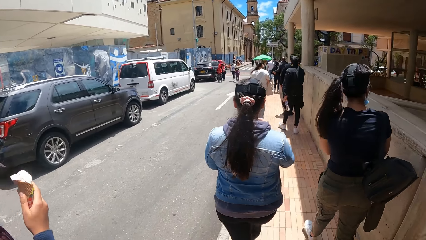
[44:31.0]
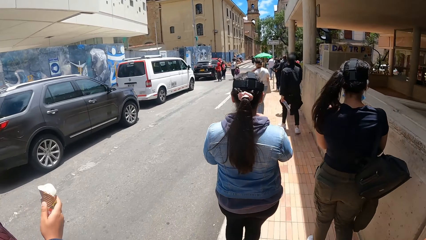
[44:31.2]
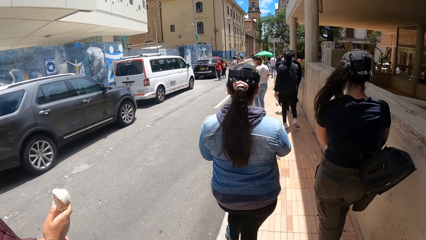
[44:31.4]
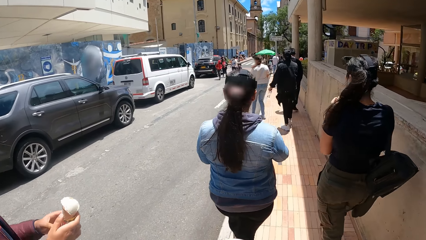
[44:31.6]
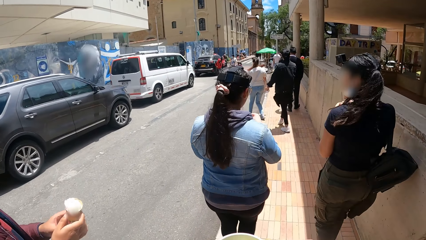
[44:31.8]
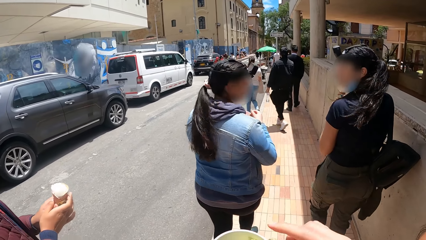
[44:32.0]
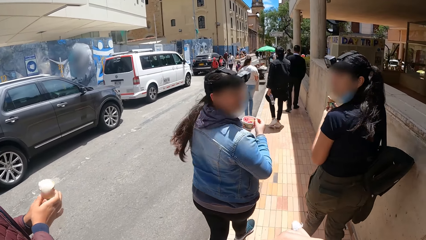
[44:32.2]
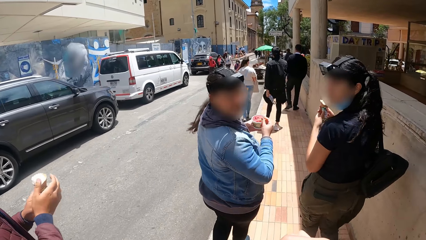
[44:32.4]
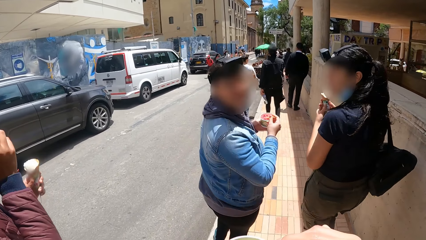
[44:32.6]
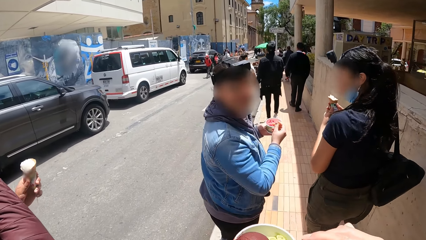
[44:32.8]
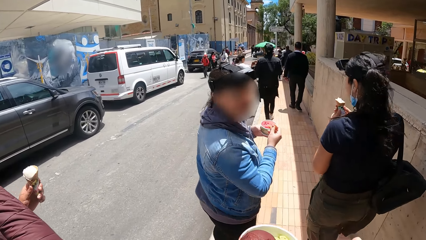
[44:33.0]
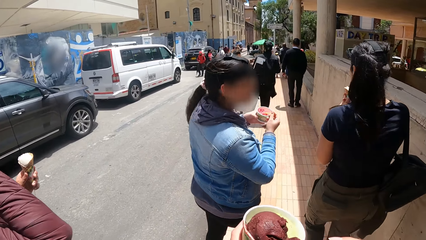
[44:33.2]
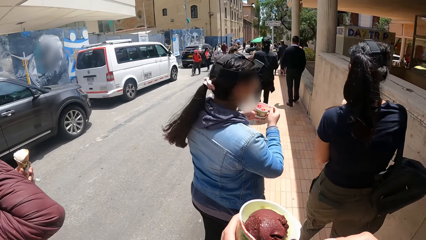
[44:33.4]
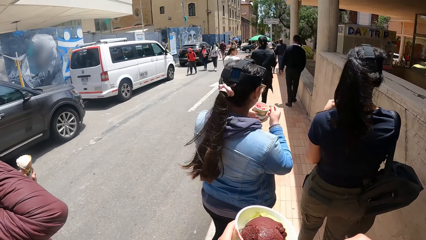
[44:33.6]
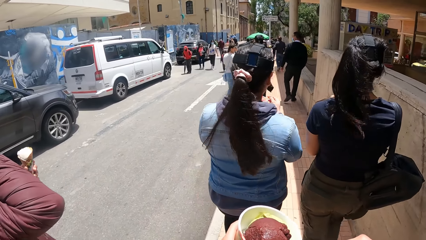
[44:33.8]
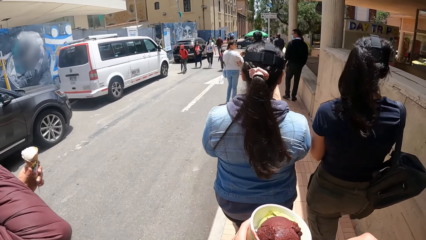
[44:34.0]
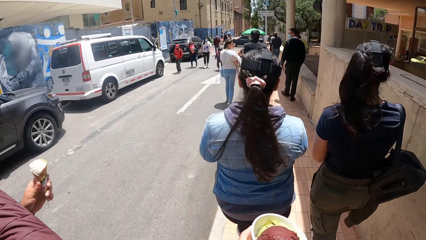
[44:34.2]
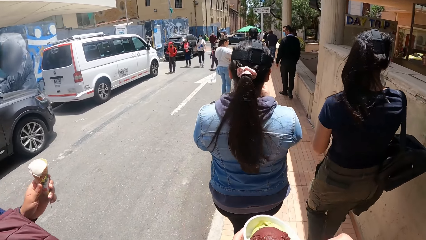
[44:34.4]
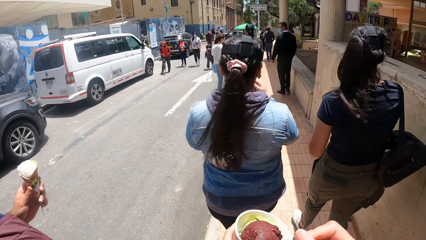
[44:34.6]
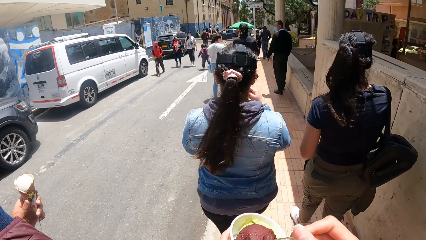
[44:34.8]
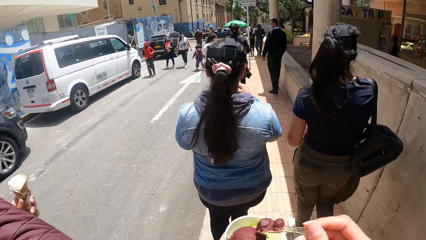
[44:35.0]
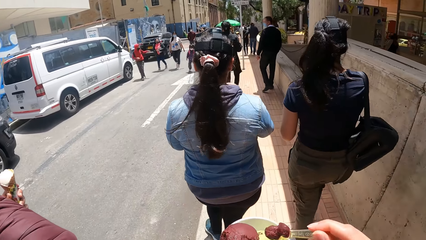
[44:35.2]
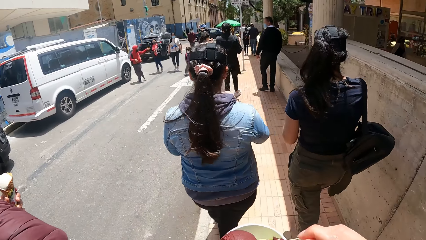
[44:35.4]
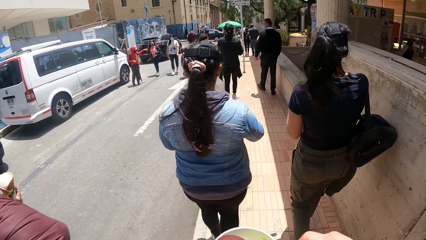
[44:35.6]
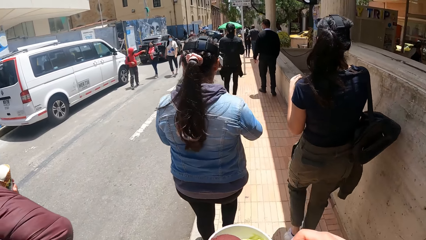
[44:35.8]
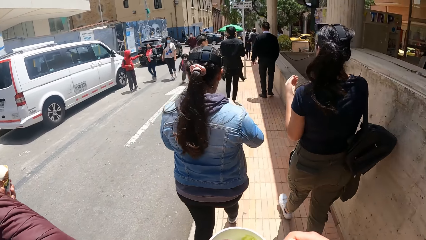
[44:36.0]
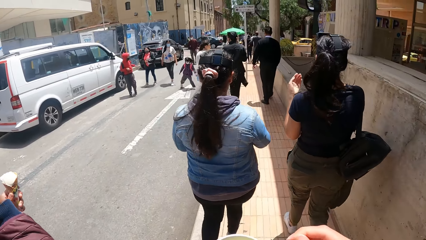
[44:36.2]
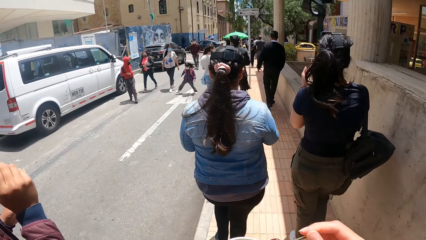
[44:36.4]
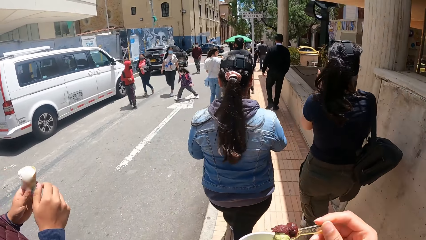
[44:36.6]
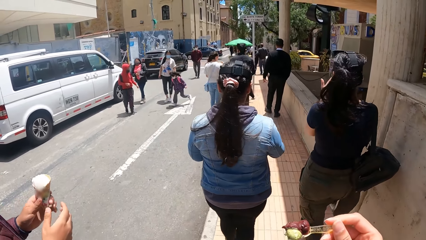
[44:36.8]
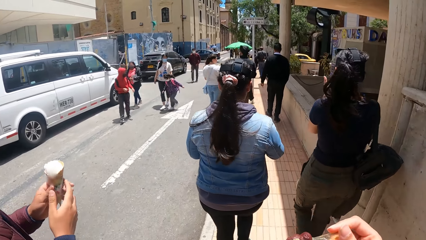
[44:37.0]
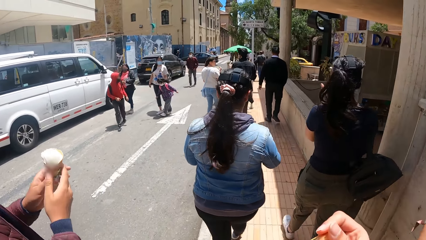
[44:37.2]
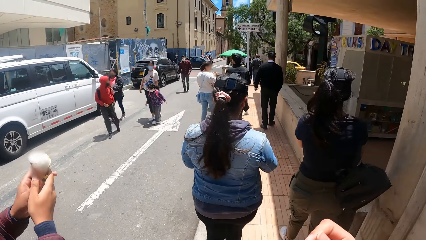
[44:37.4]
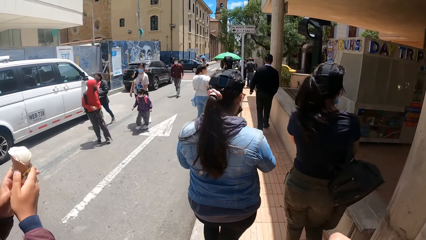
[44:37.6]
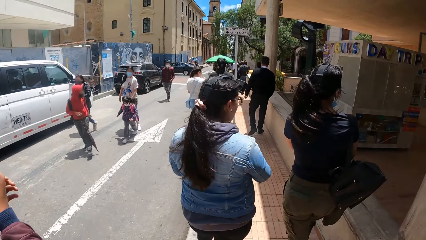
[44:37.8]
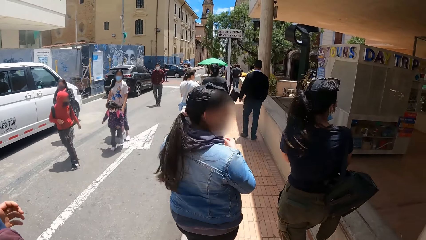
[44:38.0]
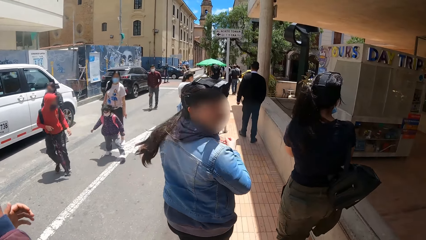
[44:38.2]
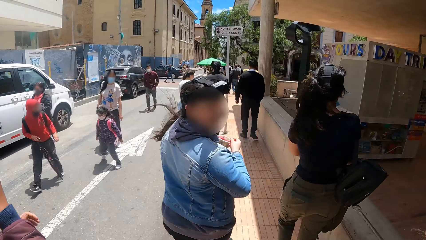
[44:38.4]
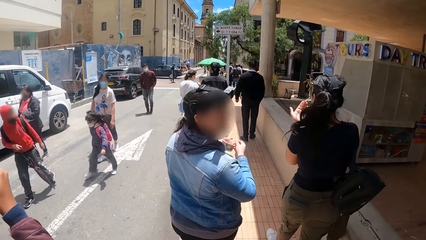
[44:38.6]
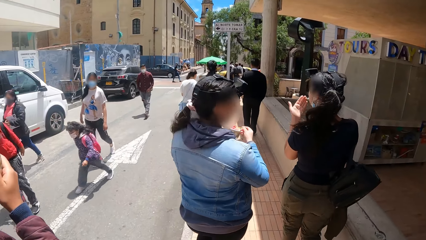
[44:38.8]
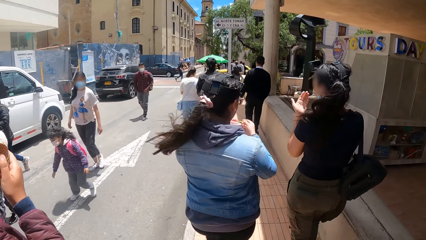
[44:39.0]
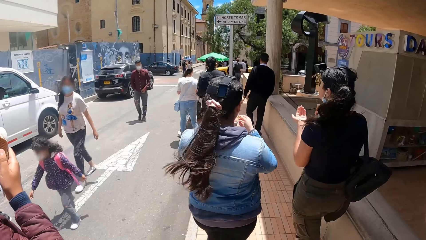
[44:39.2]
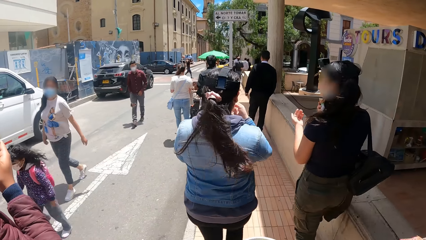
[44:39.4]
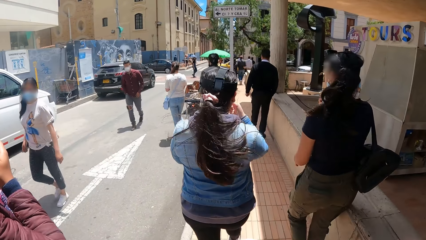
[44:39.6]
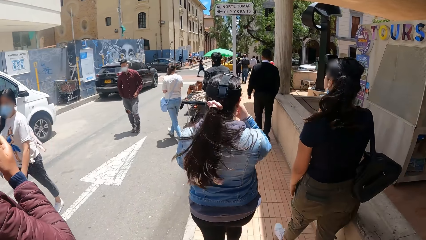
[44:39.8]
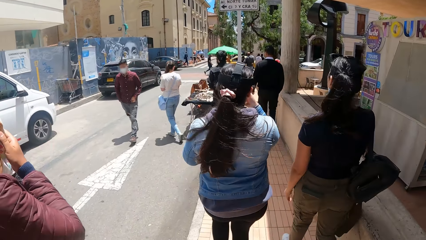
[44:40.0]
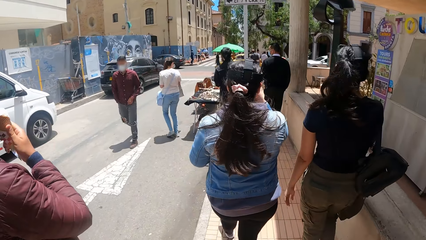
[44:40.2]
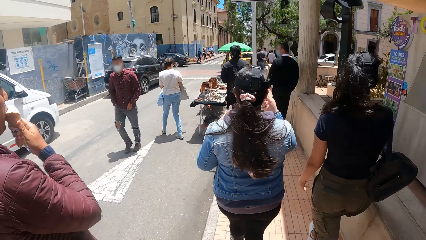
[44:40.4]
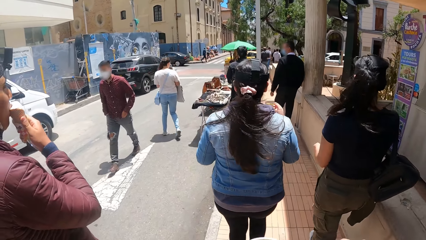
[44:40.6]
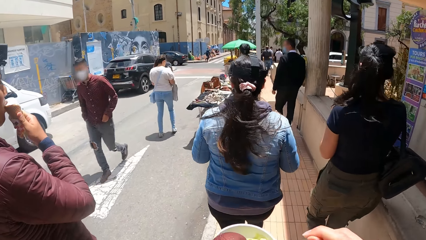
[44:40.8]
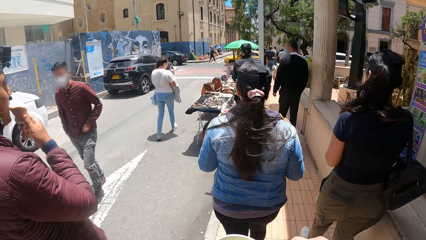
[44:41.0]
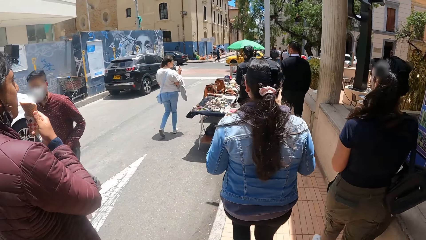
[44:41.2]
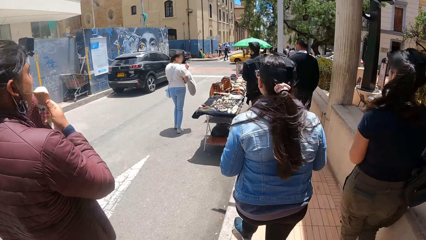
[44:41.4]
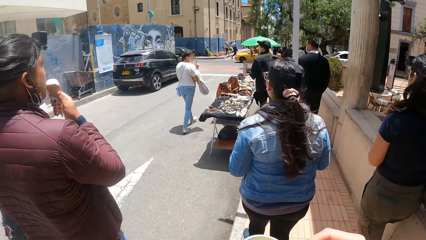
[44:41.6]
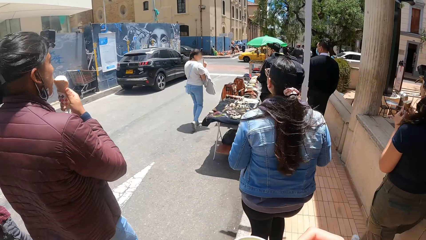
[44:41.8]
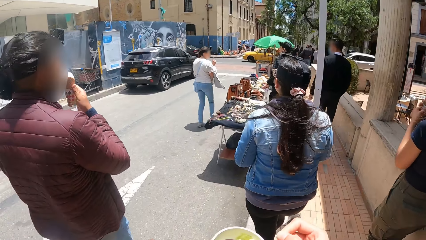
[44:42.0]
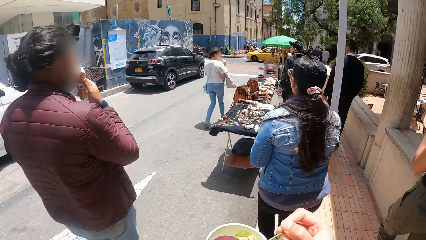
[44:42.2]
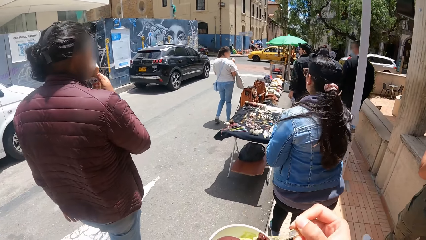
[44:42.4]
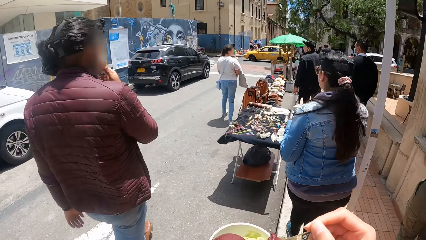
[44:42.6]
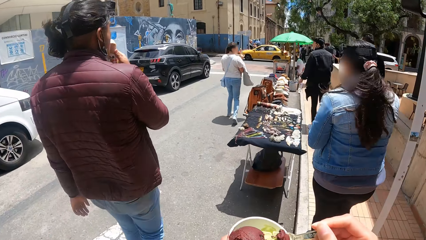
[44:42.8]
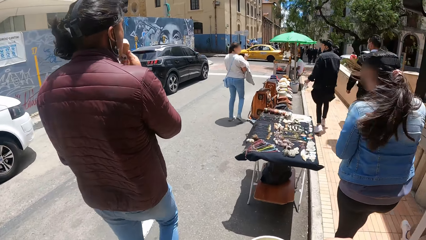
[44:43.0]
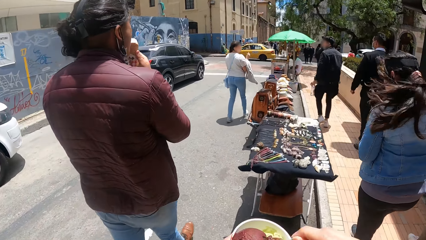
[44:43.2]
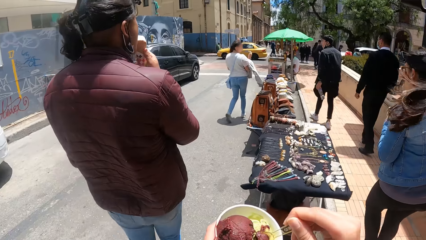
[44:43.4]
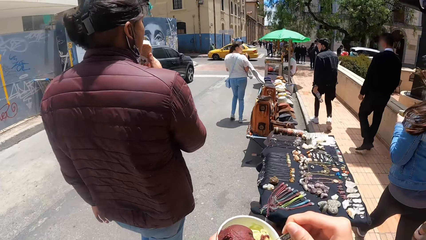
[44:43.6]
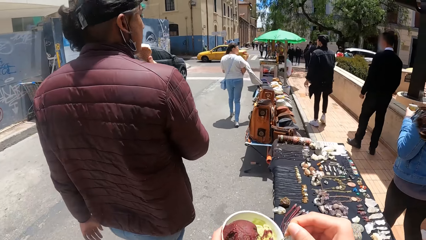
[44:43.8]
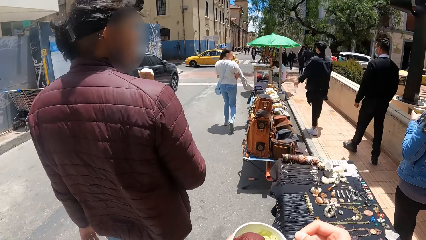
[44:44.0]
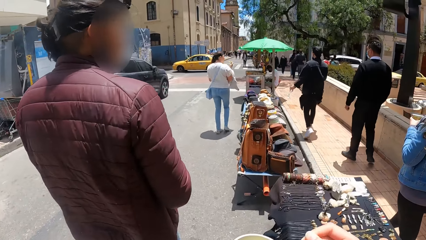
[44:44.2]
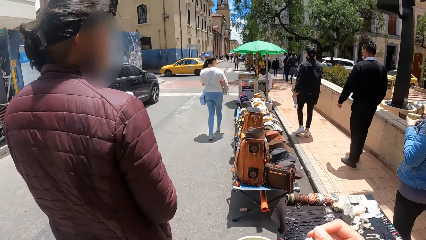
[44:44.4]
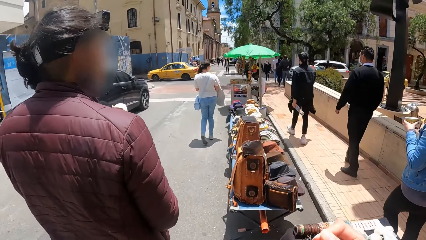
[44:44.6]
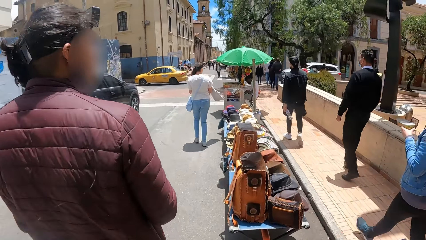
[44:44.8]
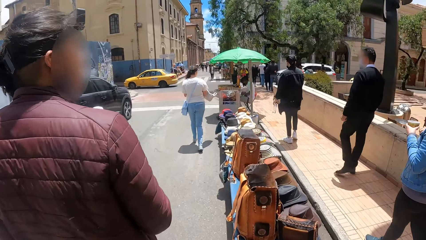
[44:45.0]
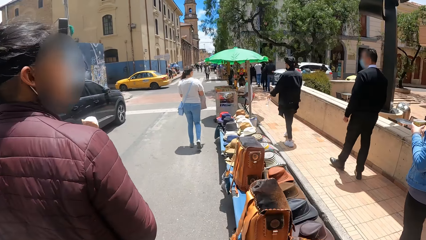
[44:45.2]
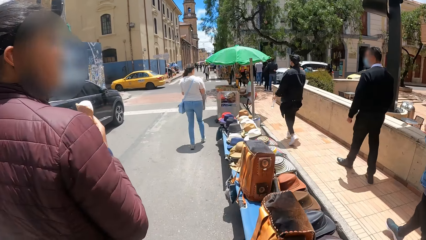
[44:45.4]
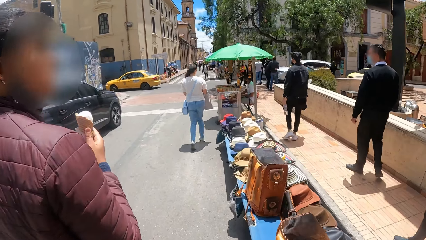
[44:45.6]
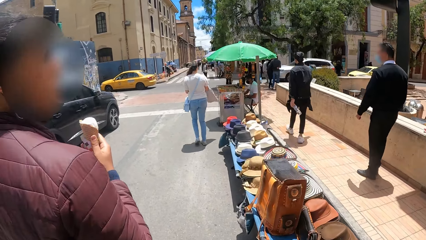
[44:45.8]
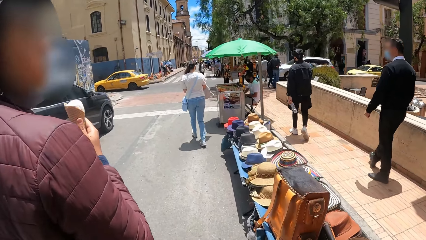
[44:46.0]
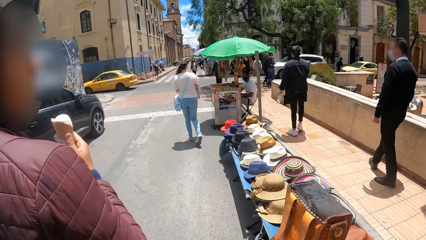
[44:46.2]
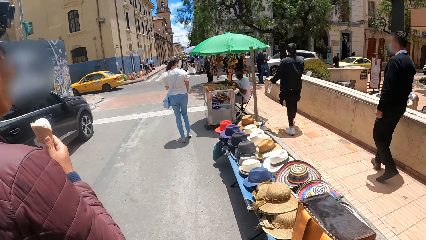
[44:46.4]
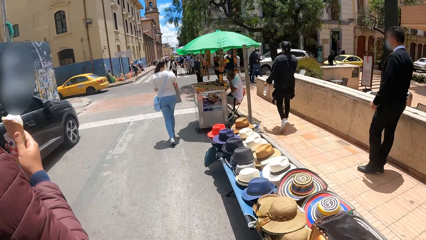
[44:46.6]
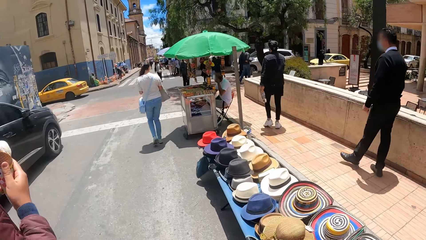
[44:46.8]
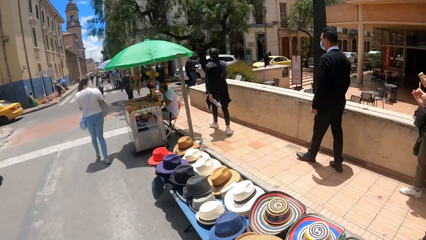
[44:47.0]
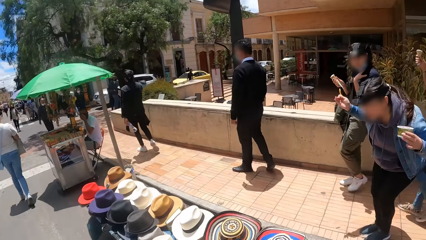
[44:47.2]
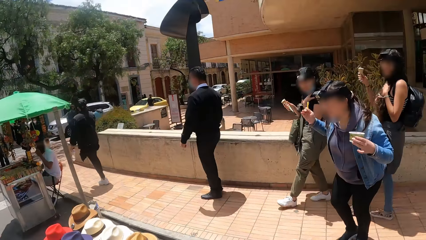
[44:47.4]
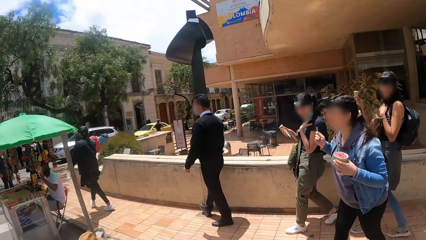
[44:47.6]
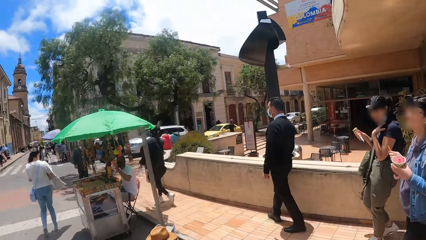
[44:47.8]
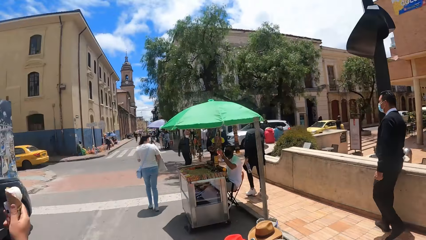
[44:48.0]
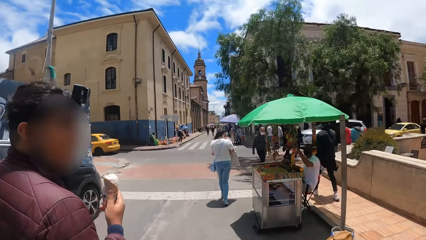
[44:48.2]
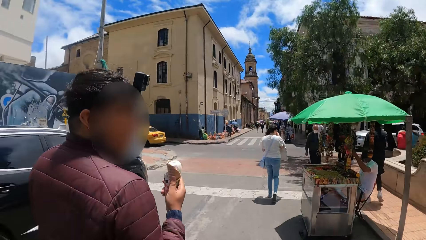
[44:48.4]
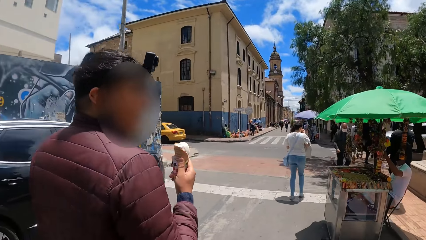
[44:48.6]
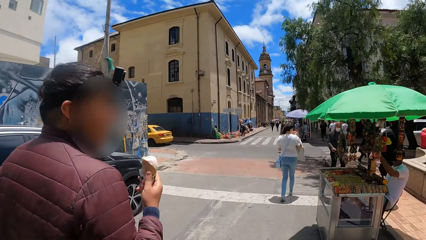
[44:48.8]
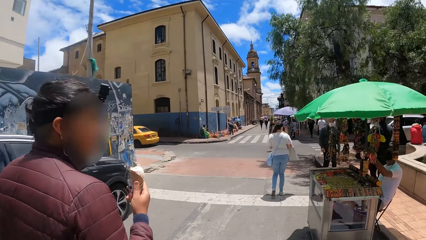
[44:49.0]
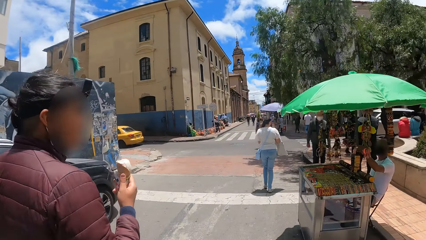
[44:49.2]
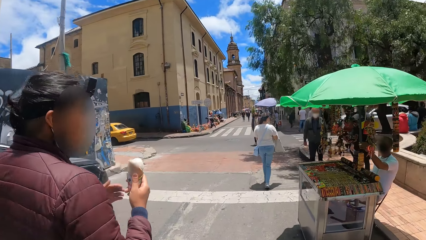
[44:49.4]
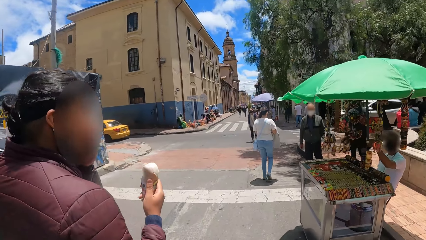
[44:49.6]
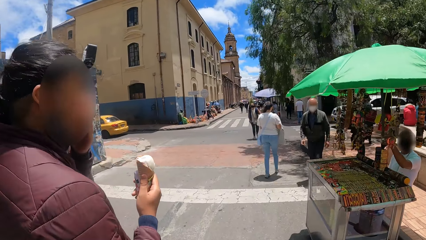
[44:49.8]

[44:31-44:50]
The camera wearer talks to a woman. They talk to another woman. A person looks back. Another person looks back. The first person walks. The other person walks. The camera wearer scoops ice cream. A third person walks. The first person looks back. The first person walks. The camera wearer scoops the ice cream. They look at the other woman.
